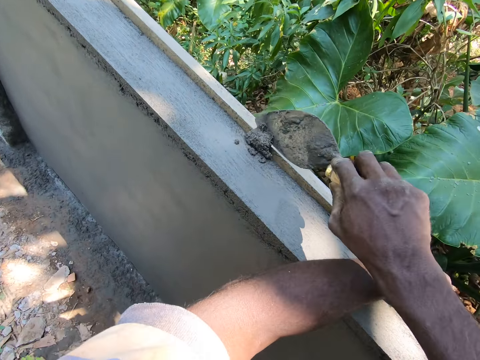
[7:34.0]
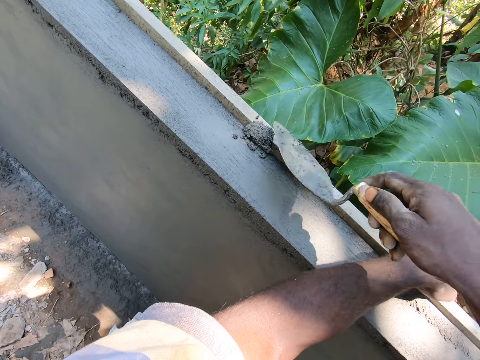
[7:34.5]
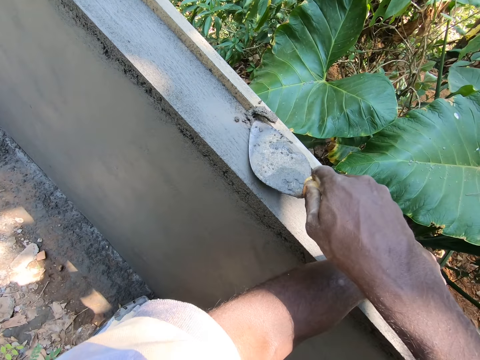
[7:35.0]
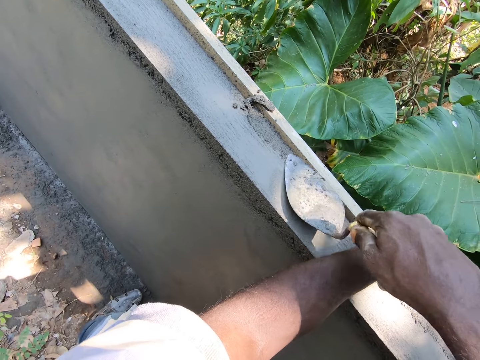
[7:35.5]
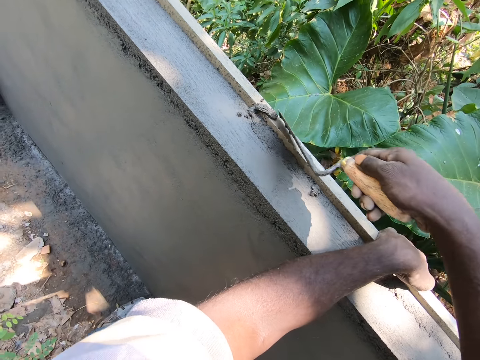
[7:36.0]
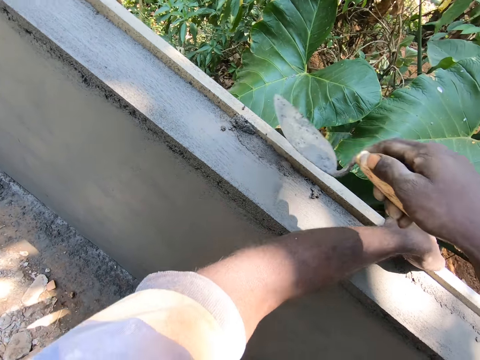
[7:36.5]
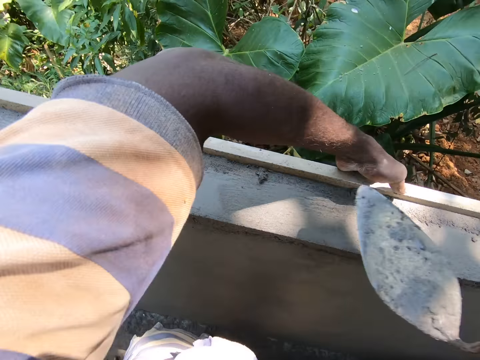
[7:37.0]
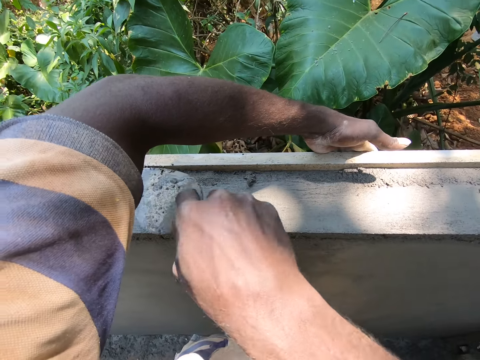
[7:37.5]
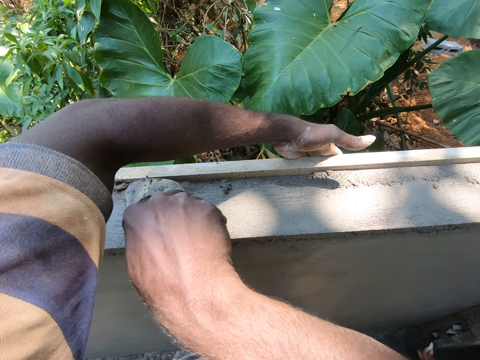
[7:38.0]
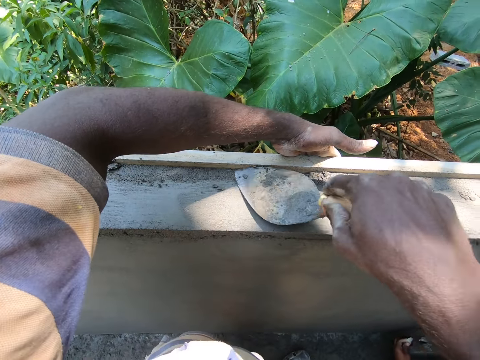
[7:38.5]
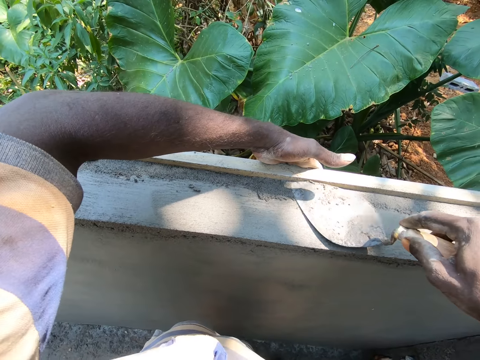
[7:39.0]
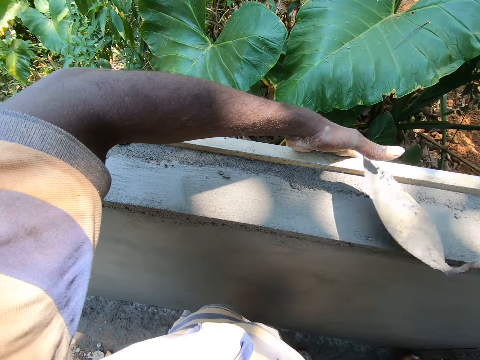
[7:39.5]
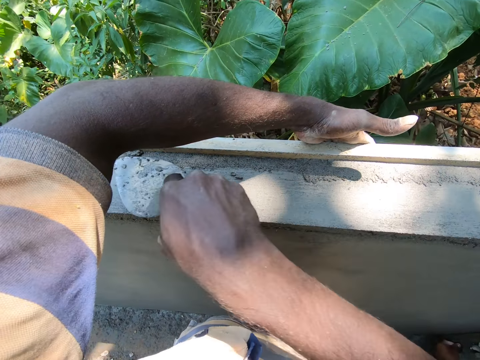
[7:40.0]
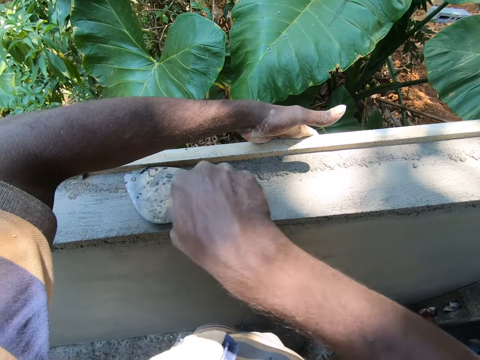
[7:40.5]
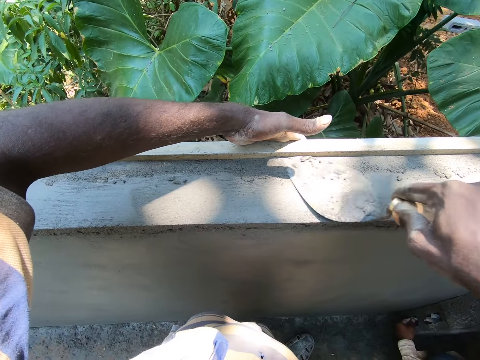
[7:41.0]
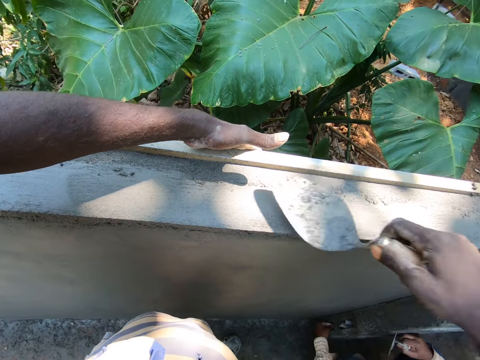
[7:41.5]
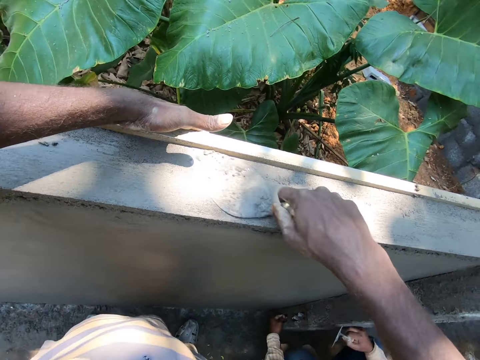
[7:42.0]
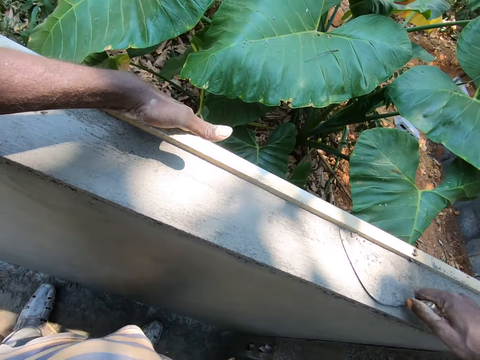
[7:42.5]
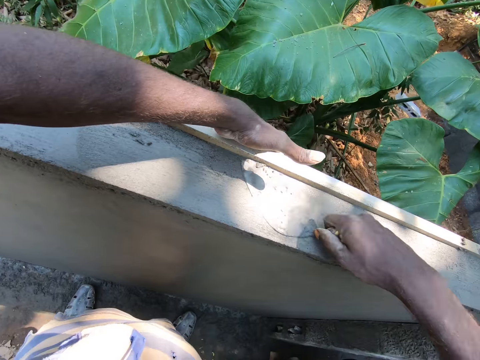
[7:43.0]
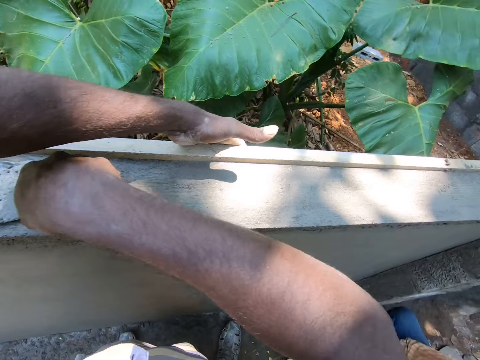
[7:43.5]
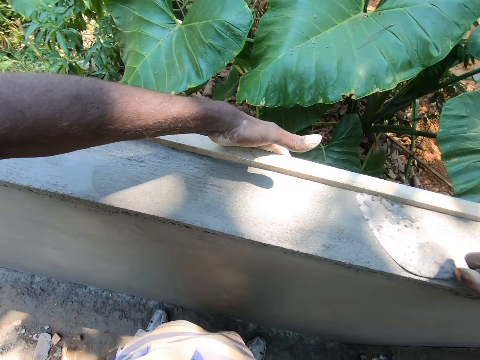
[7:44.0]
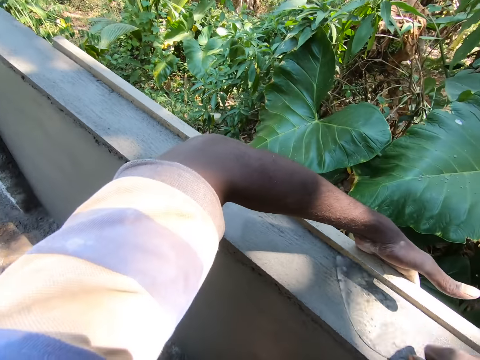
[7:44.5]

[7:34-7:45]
The camera wearer puts concrete on the wall. They plaster the wall. They touch the trowel.

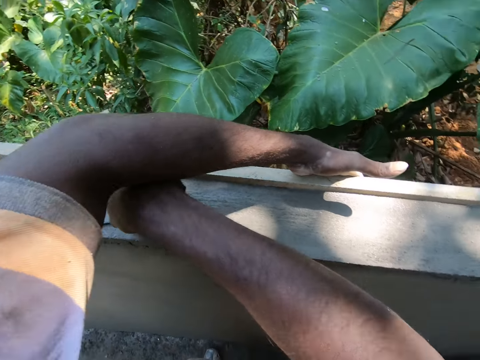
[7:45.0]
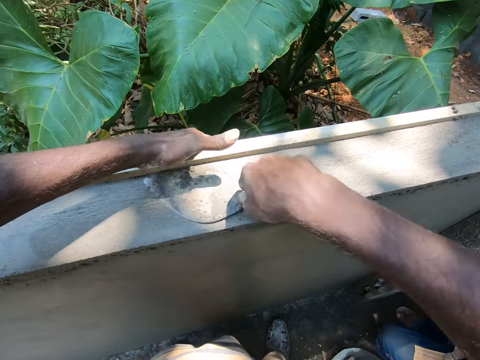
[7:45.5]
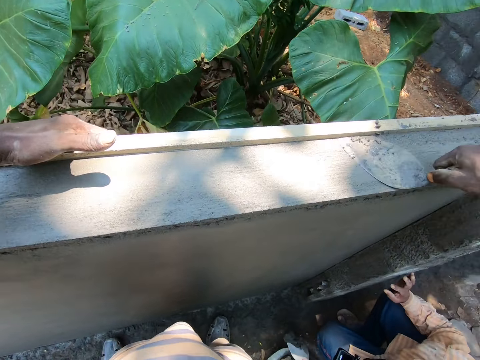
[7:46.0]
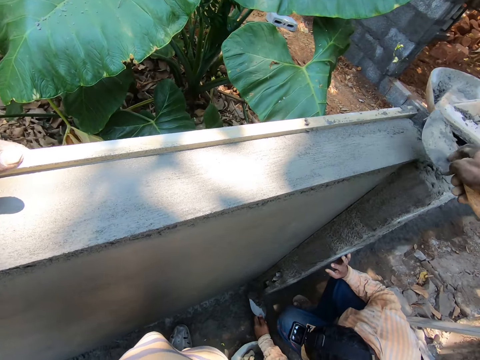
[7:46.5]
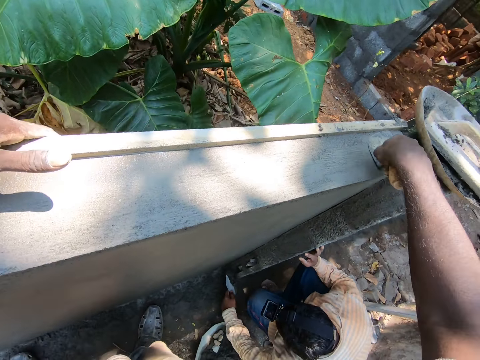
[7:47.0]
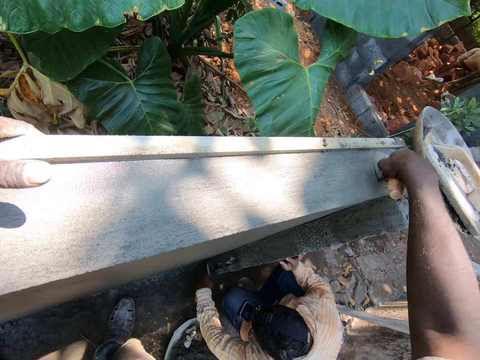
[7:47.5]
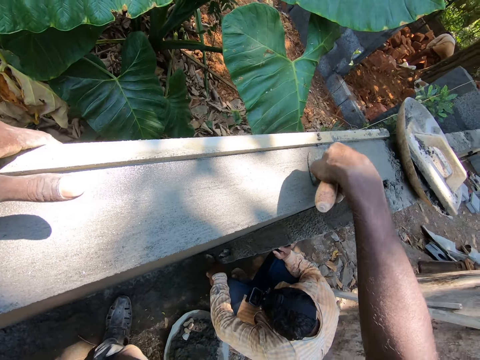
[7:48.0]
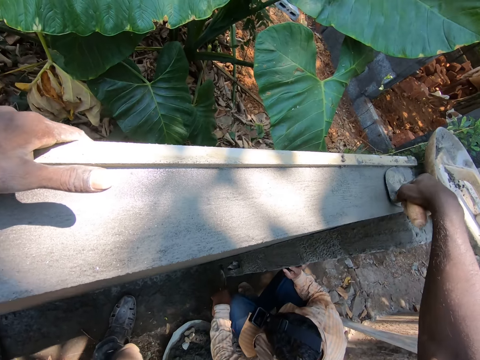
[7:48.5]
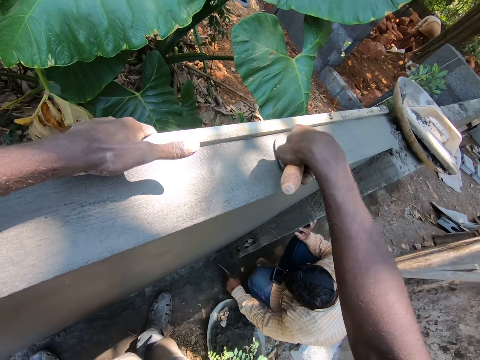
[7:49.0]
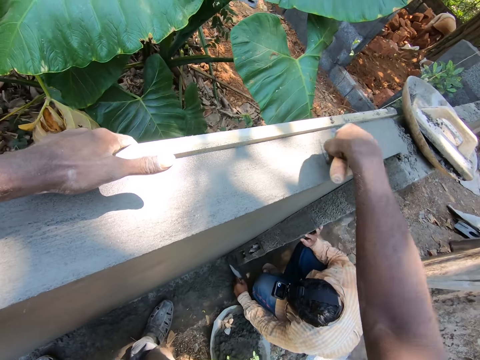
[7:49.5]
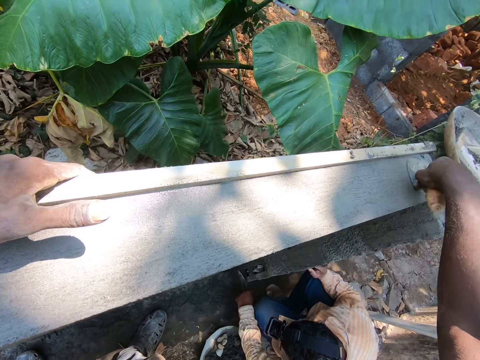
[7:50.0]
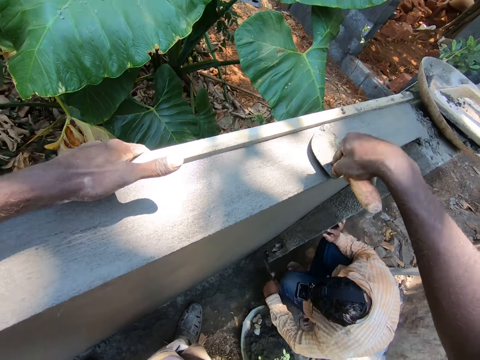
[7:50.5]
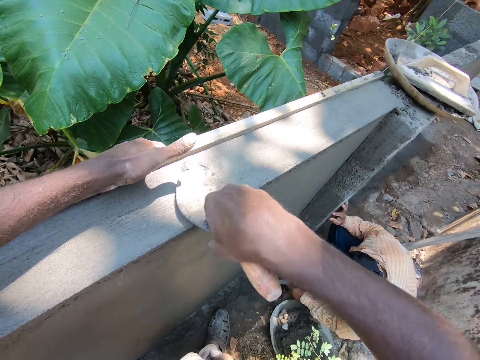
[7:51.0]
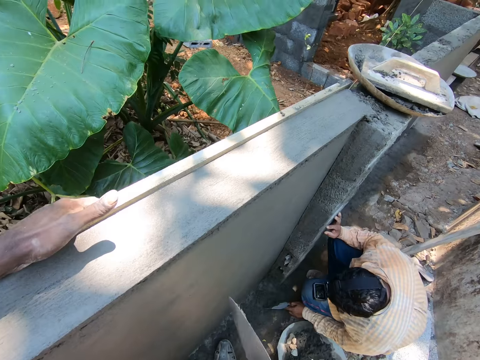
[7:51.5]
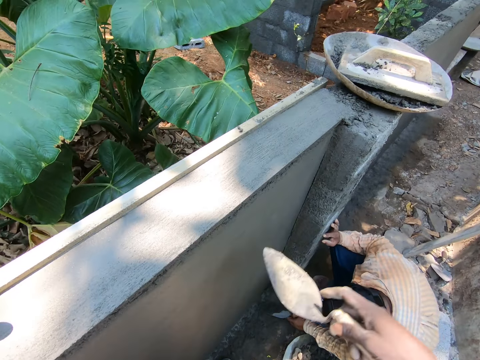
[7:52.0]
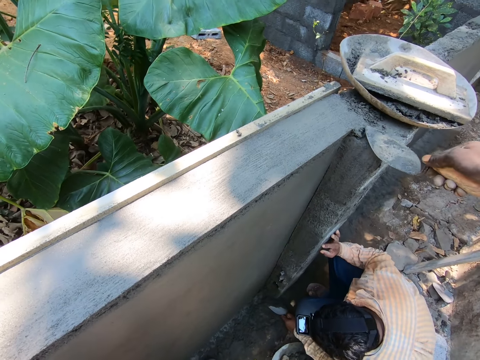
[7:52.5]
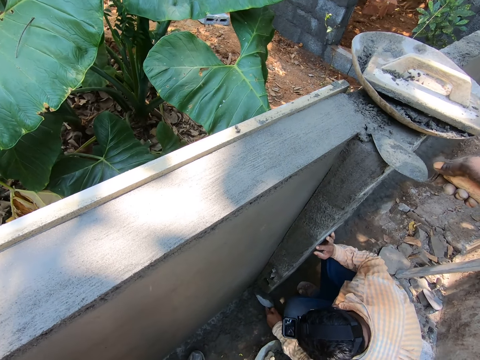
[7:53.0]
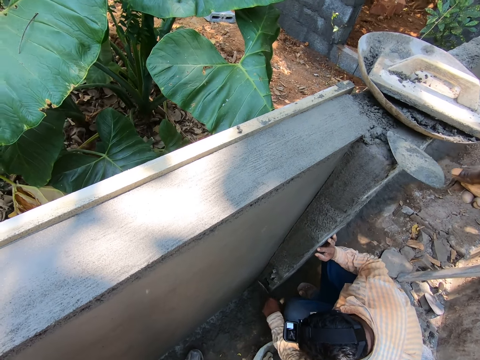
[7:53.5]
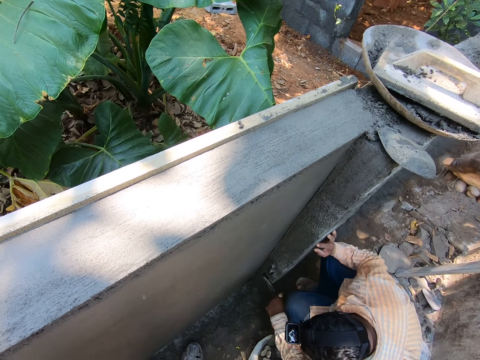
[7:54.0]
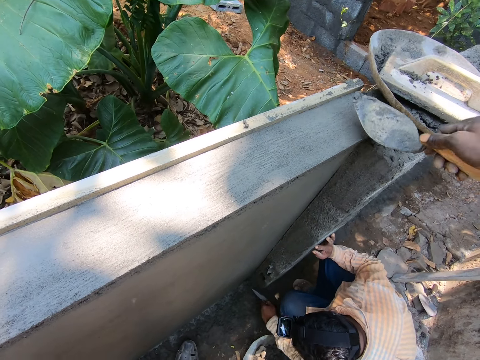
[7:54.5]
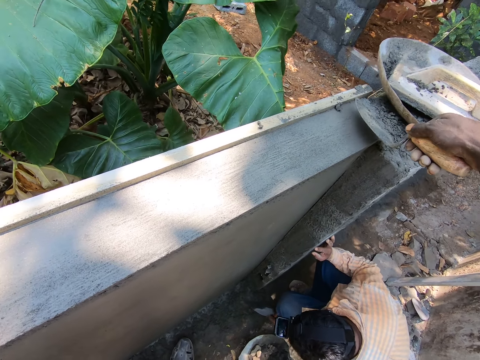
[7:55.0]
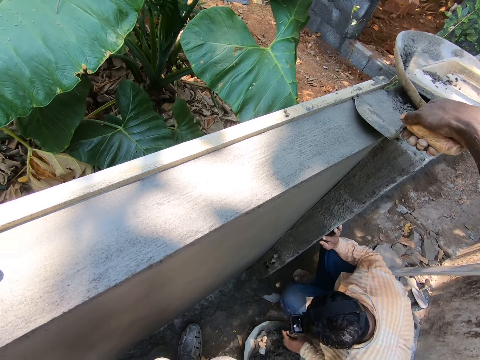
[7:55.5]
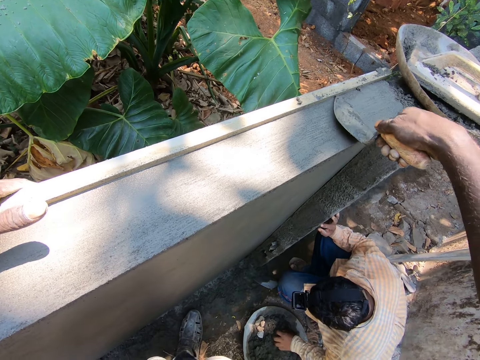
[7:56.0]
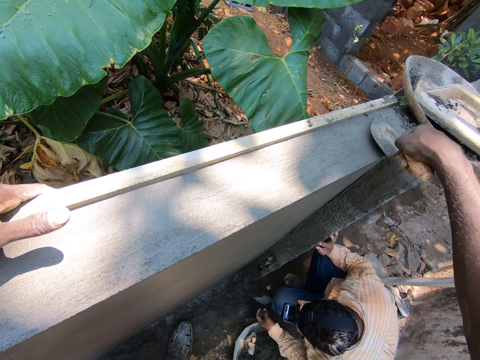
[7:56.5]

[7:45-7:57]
The camera wearer scoops concrete from the wall. They put the concrete on the wall. They plaster the wall.

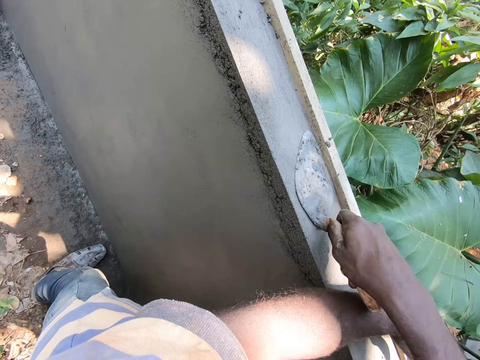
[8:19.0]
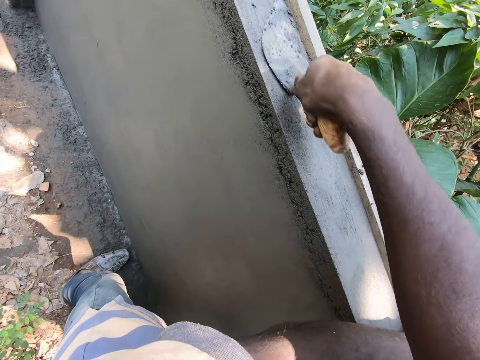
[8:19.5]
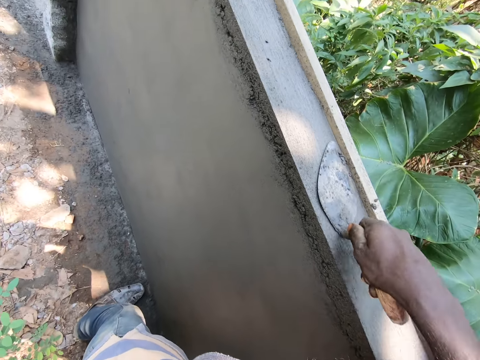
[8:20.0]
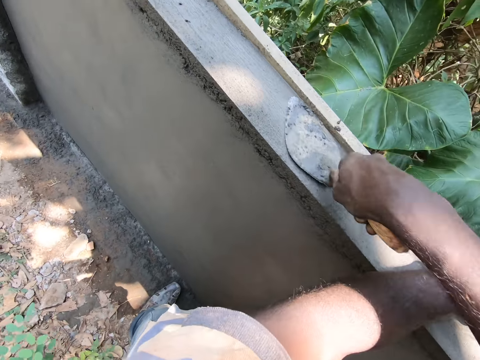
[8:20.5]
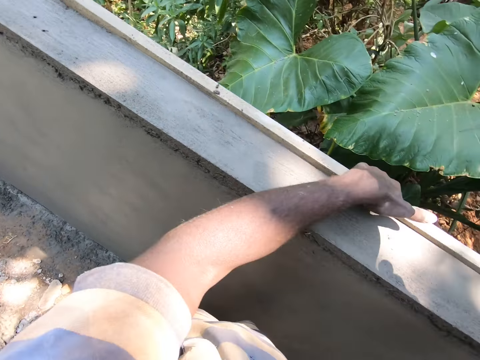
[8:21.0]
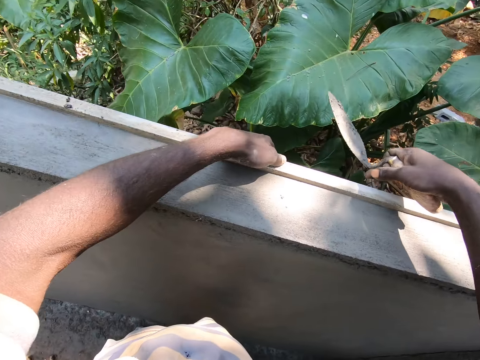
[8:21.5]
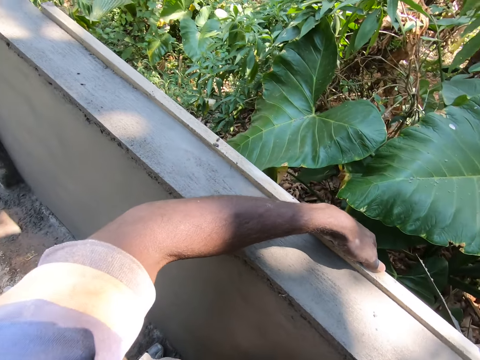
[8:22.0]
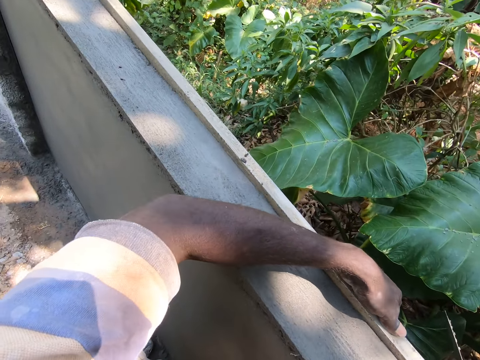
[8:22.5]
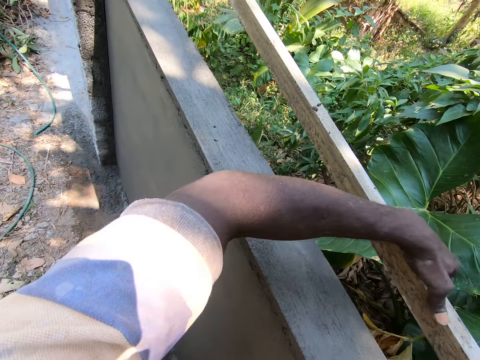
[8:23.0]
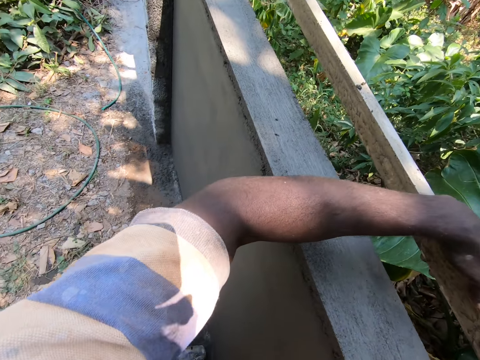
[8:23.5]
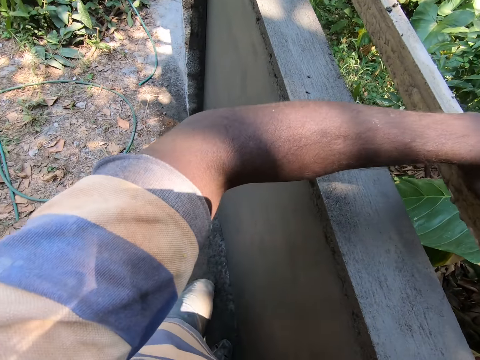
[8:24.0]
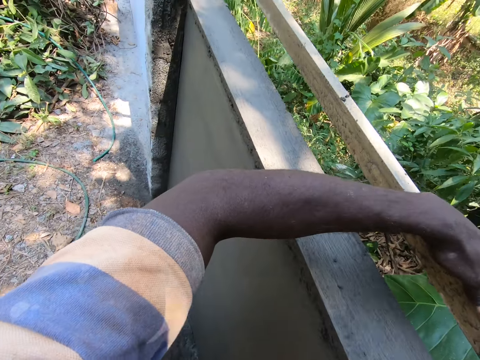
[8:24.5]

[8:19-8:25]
A person talks to the camera wearer. The camera wearer removes wood from the wall. They touch the wood.
